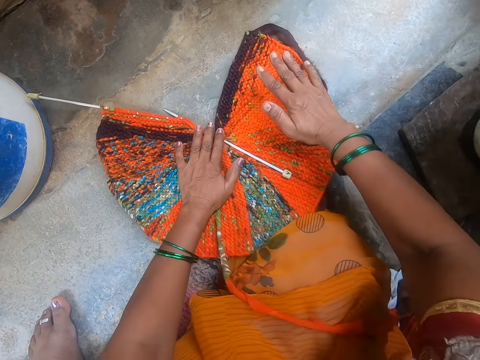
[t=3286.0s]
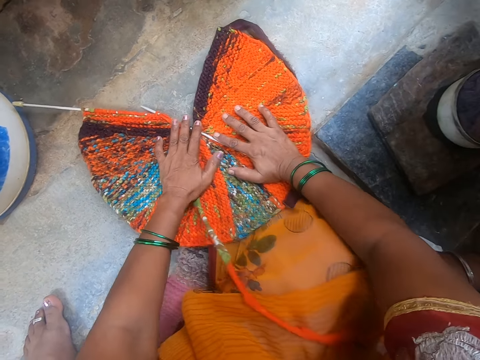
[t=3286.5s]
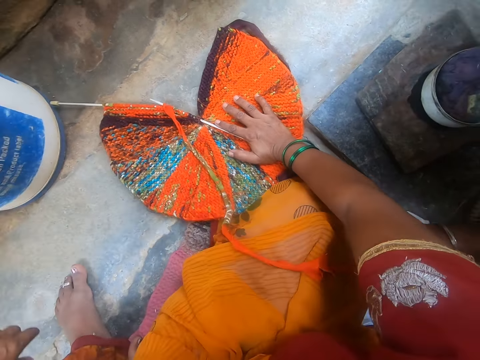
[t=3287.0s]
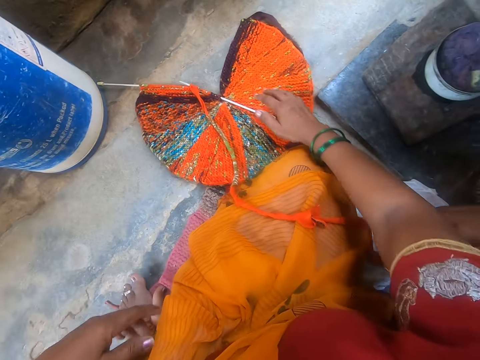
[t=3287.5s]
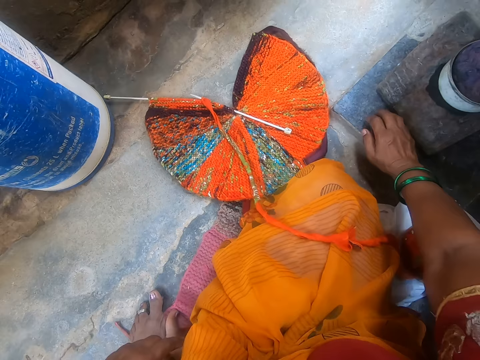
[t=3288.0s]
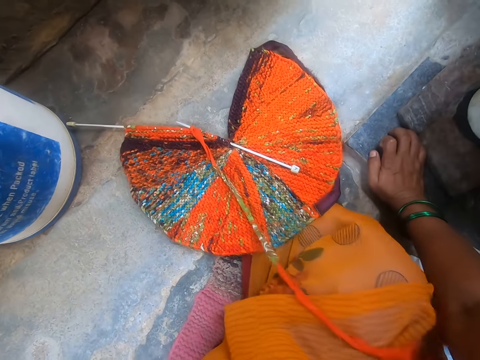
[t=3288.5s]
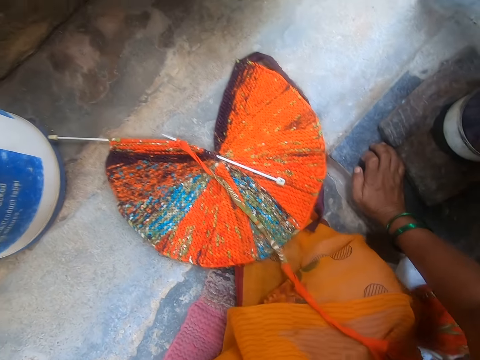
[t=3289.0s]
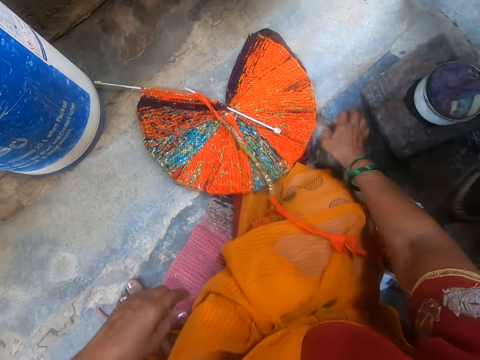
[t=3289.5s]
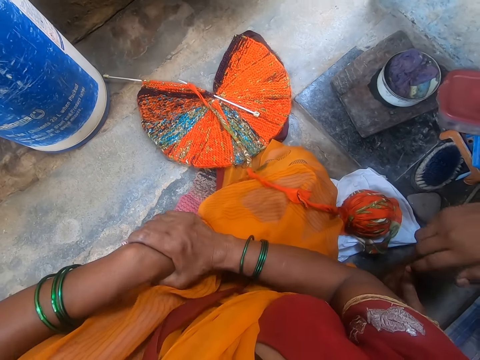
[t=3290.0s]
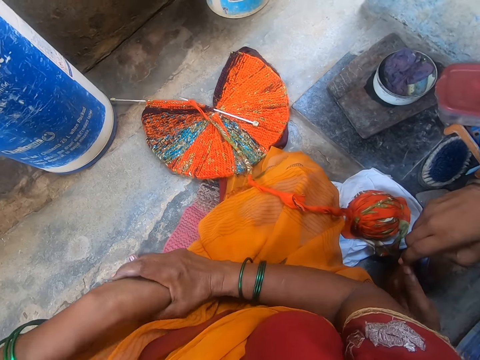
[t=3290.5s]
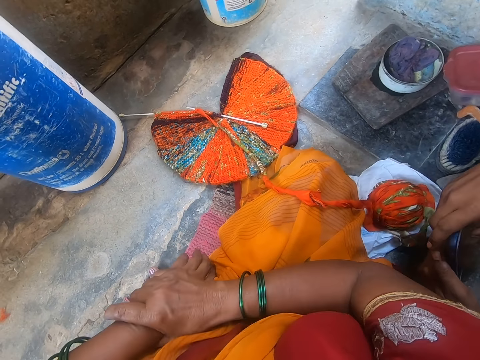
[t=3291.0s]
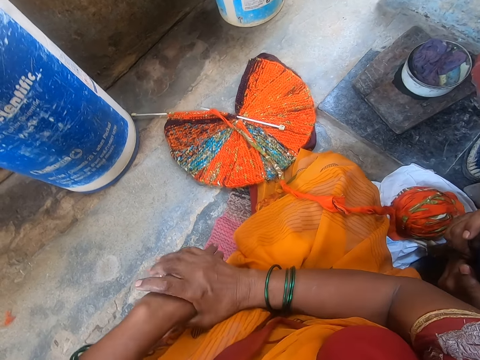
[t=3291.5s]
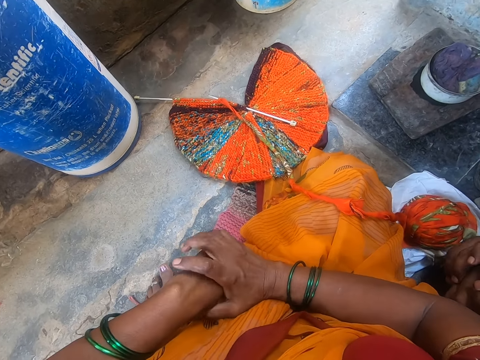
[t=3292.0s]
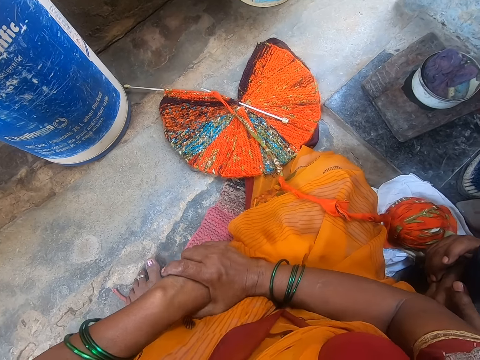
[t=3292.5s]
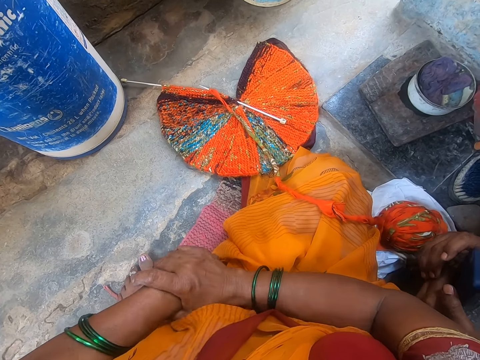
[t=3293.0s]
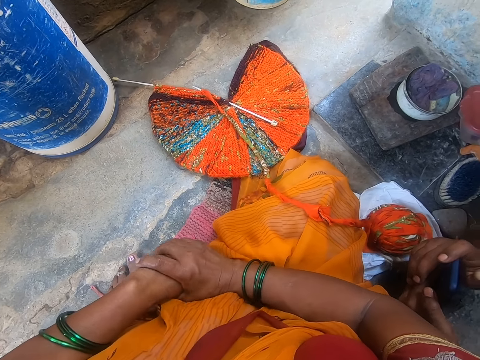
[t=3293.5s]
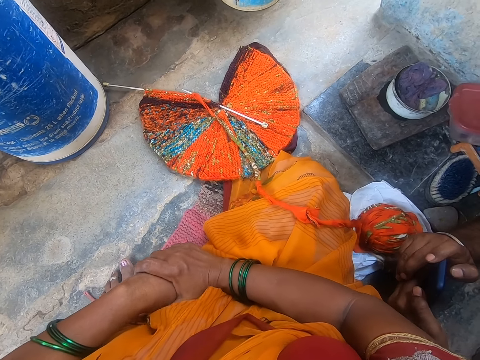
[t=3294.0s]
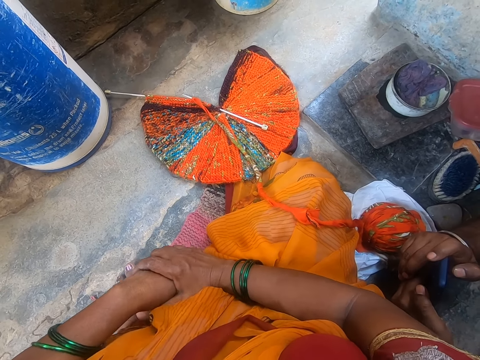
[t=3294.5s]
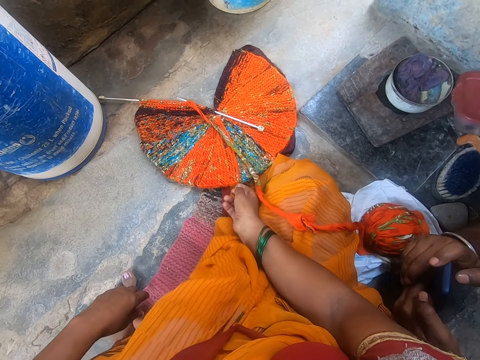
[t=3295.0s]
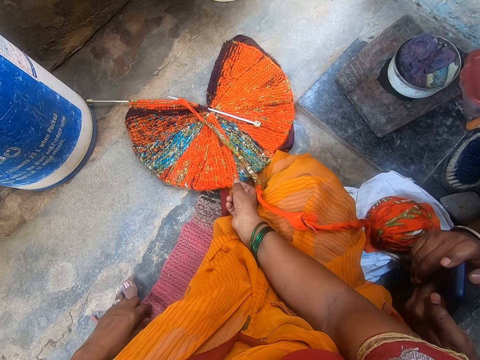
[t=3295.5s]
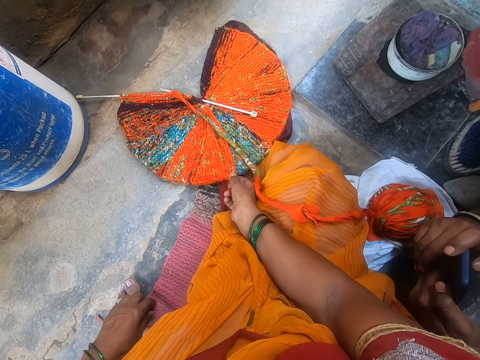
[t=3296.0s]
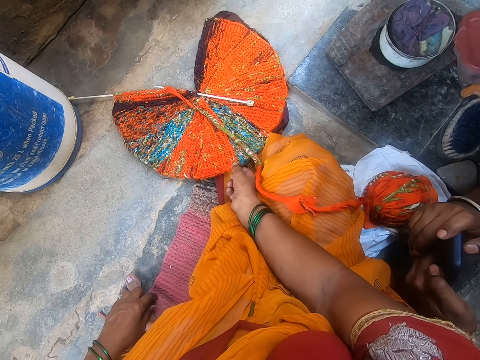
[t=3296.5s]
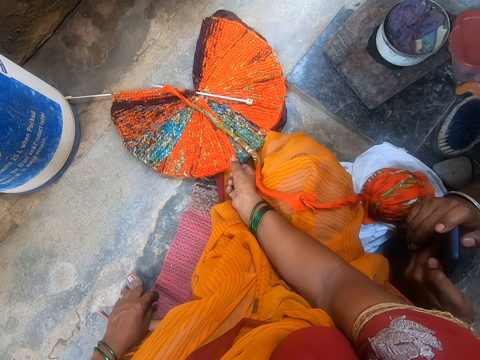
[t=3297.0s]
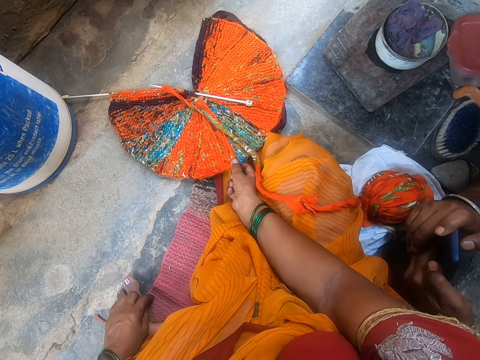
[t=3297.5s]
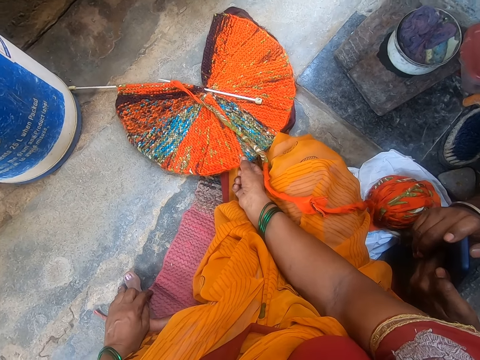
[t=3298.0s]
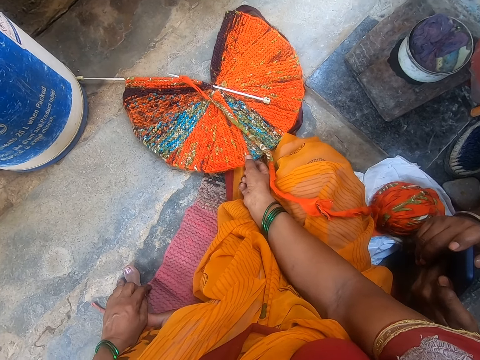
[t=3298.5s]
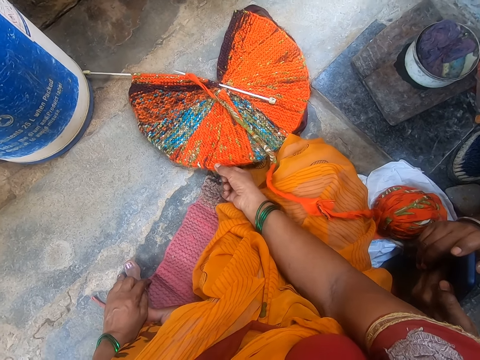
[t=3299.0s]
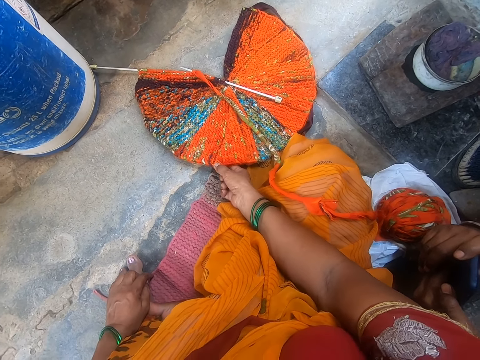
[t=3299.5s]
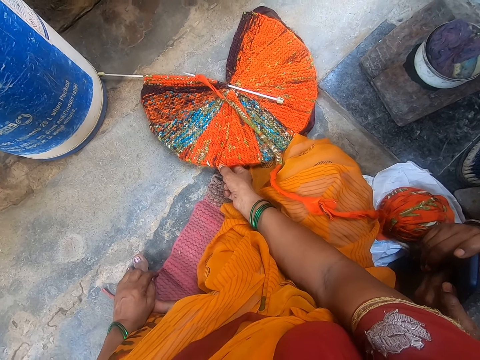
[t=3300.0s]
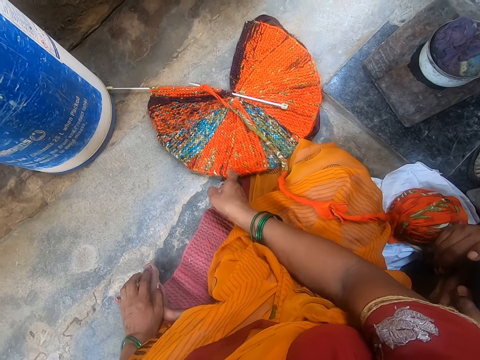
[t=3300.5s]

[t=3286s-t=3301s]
The camera wearer looks at the fabric. She touches her hands. She touches the fabric.

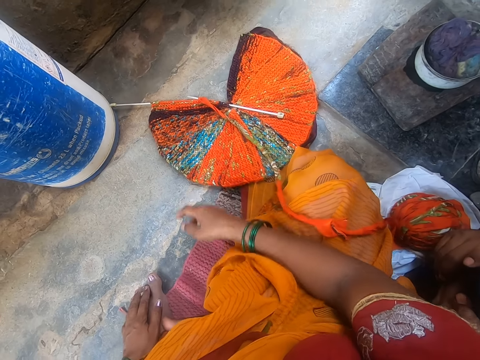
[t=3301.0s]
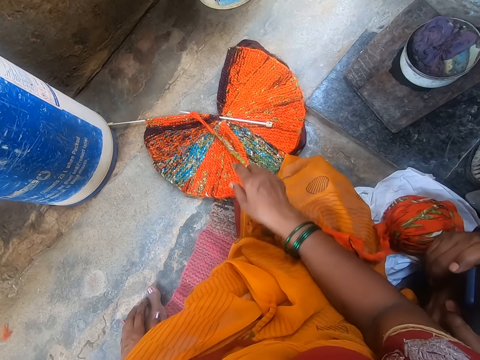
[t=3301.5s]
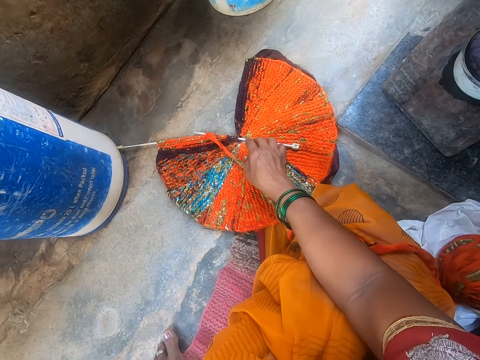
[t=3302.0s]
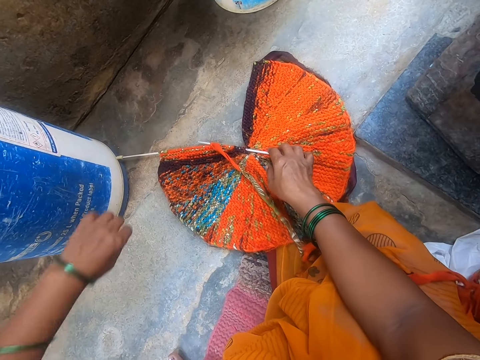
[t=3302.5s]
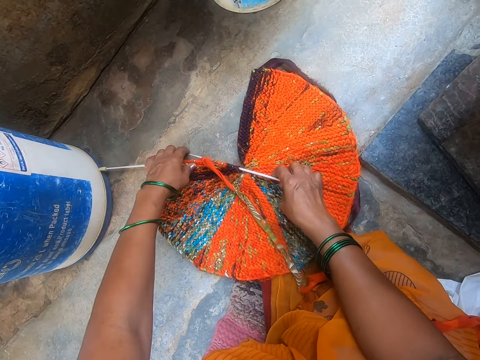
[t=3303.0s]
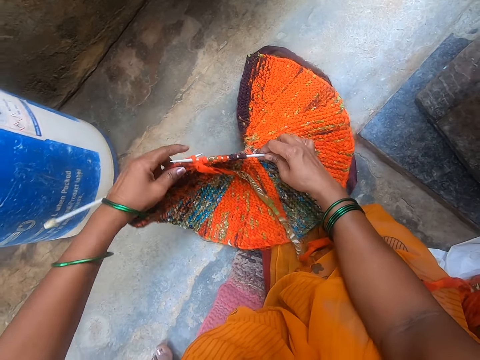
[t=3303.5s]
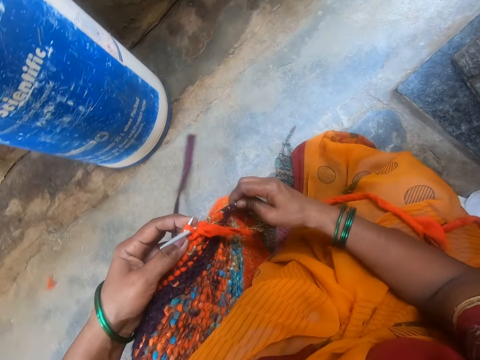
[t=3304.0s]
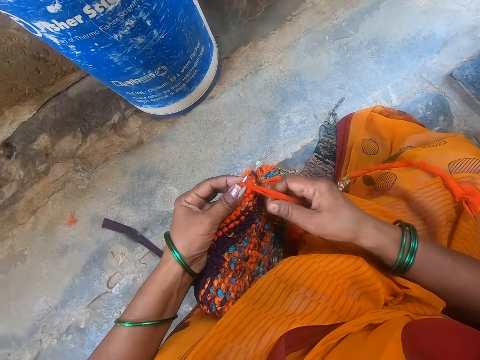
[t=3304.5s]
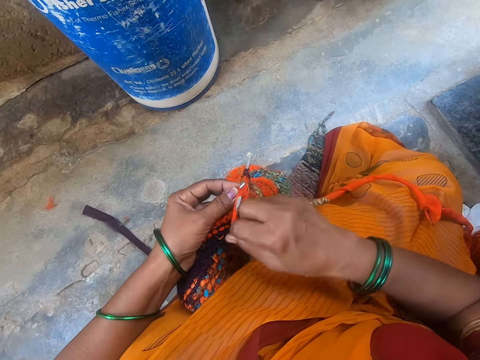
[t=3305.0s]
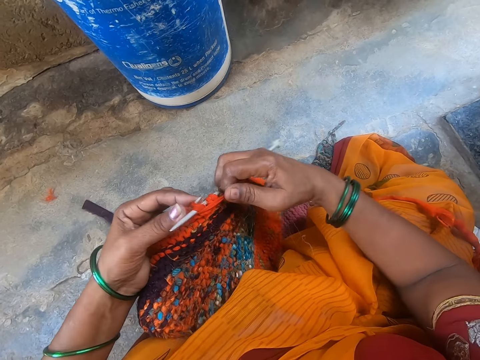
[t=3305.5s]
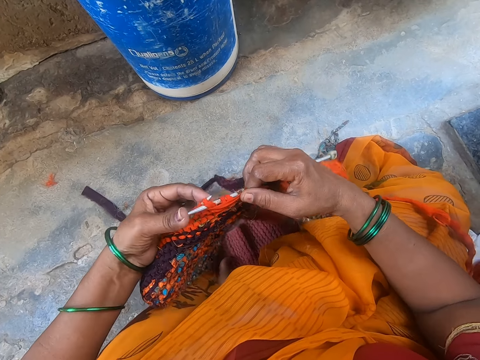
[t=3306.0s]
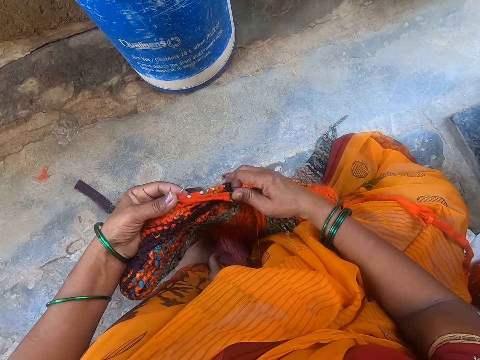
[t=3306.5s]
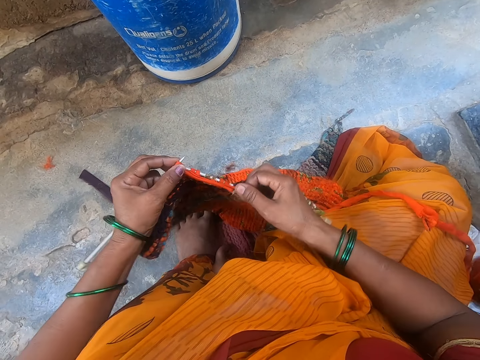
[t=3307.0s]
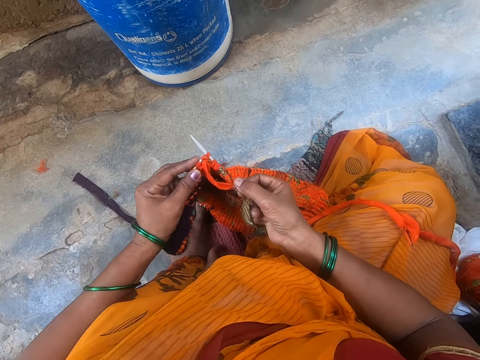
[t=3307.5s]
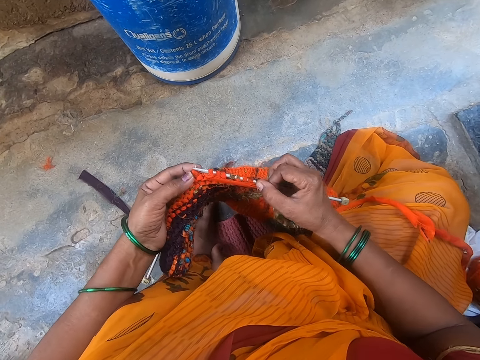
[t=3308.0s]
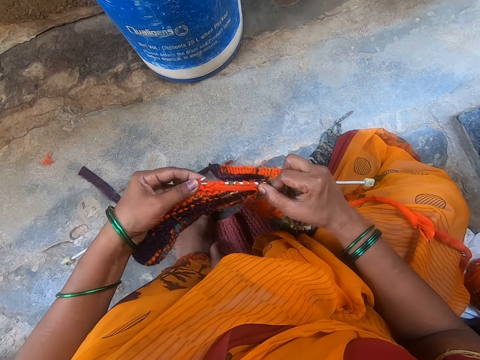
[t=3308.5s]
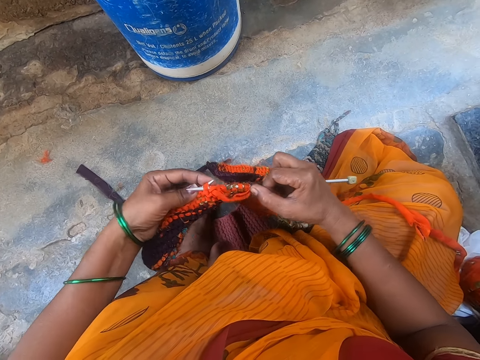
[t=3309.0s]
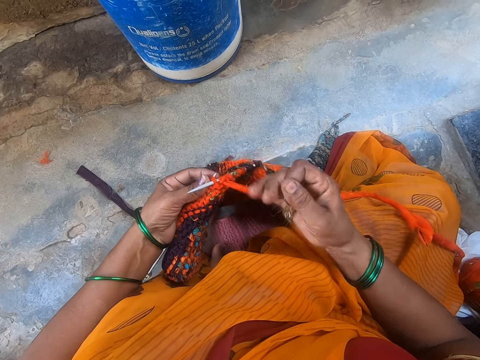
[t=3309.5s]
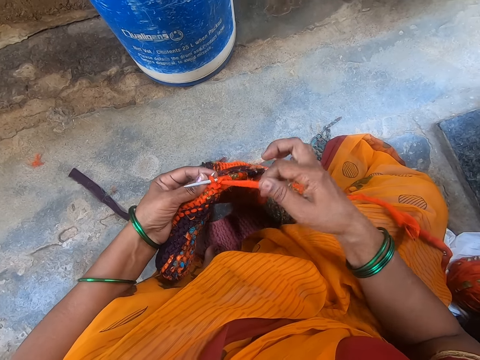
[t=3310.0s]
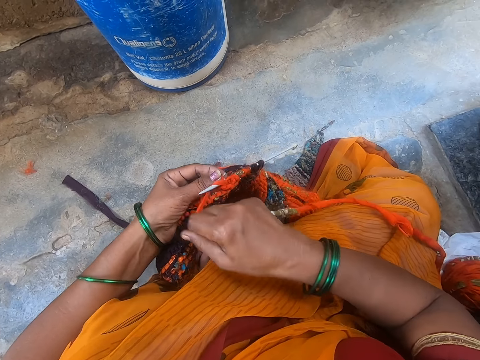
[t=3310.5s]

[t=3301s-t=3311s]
The camera wearer picks the fabric. They hold the crochet hook. They knit the fabric with the crochet hook. They sew the fabric.

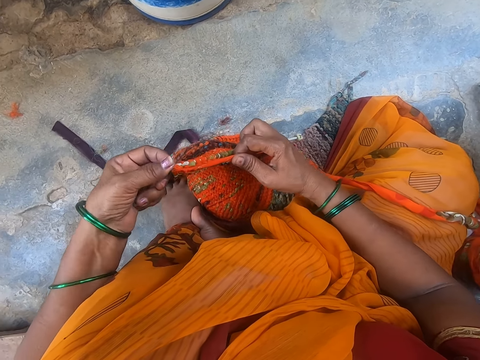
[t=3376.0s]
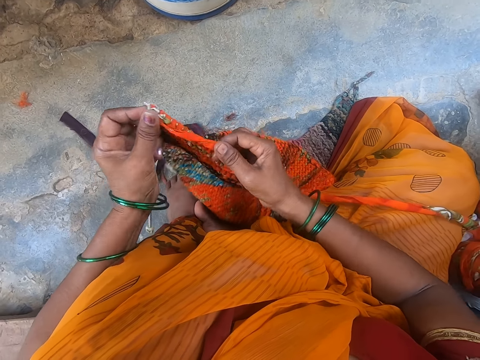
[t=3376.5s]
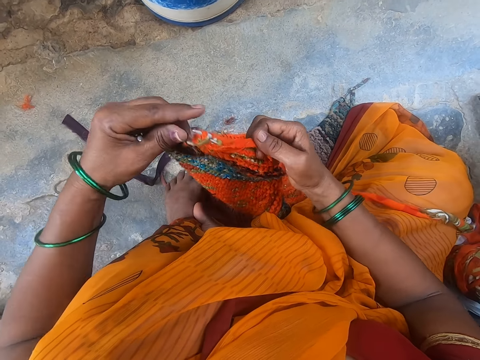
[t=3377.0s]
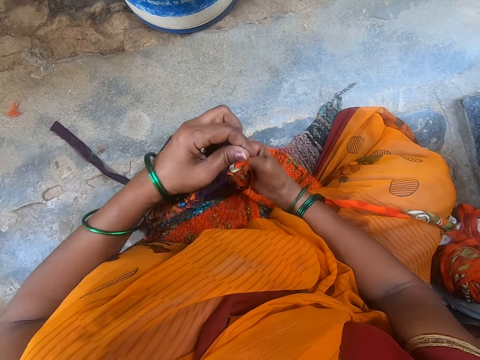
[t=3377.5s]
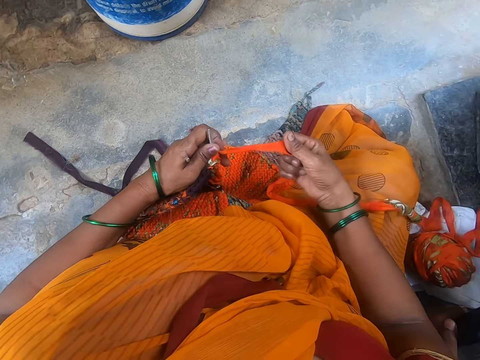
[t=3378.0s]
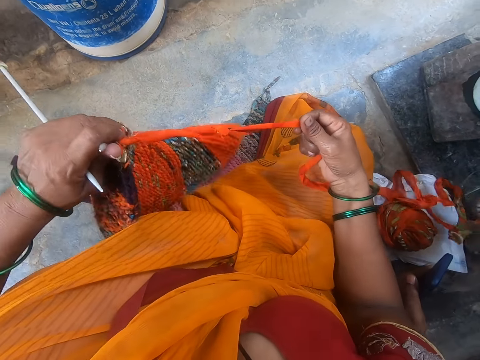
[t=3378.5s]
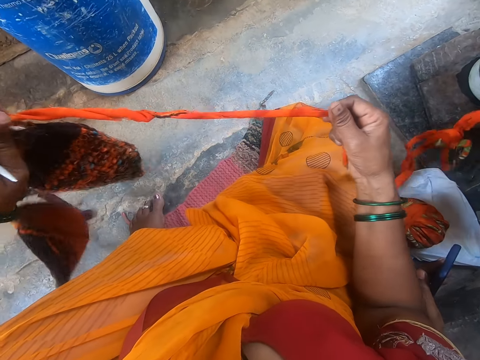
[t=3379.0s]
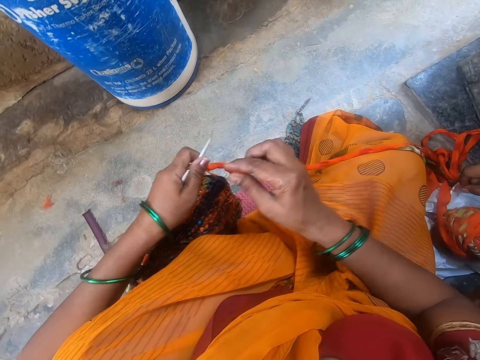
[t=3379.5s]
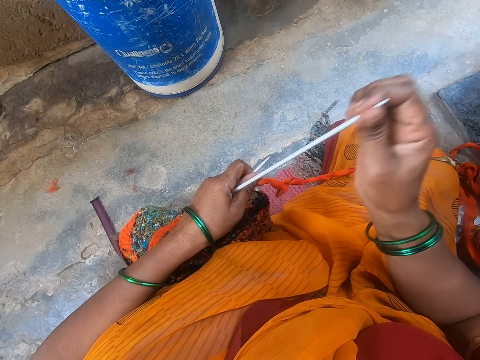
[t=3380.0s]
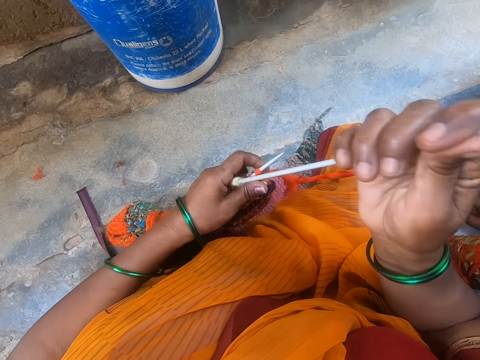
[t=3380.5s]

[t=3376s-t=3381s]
The camera wearer removes the needle. They adjust the yarn.
